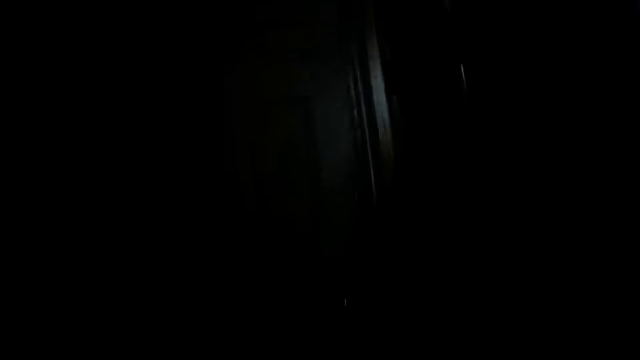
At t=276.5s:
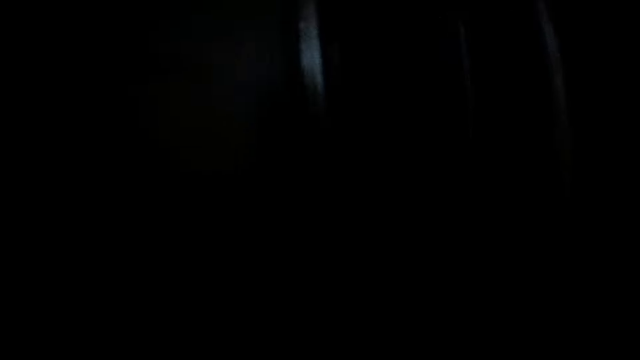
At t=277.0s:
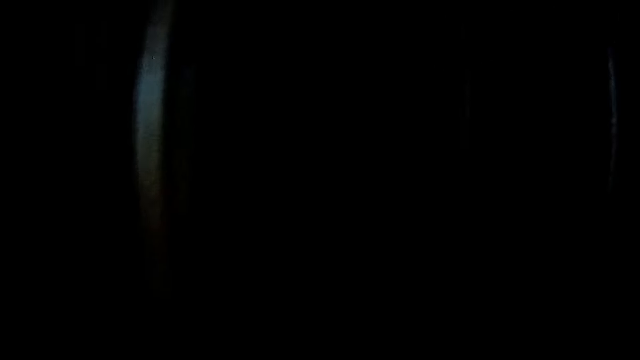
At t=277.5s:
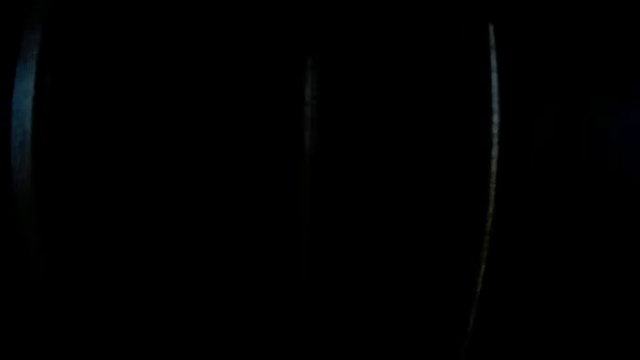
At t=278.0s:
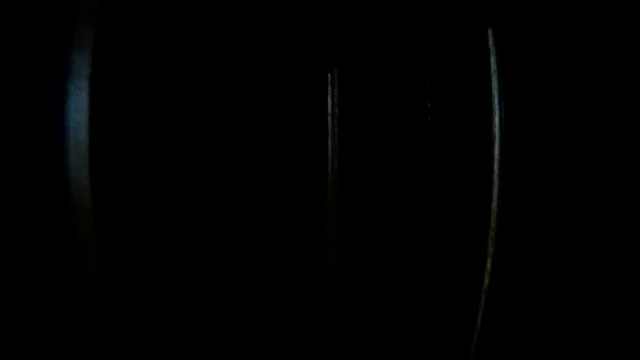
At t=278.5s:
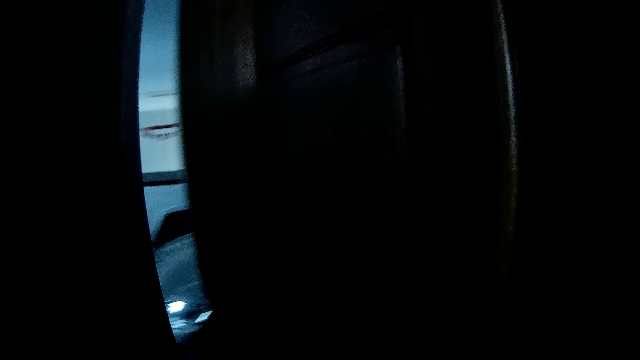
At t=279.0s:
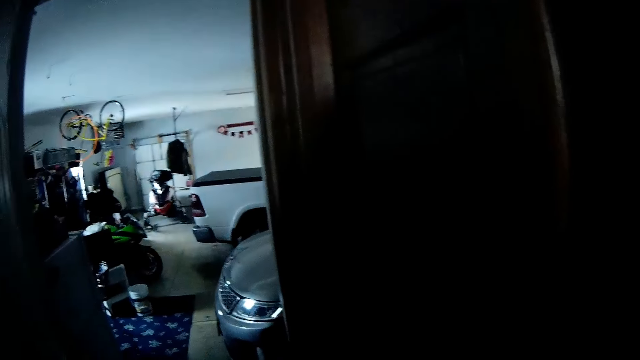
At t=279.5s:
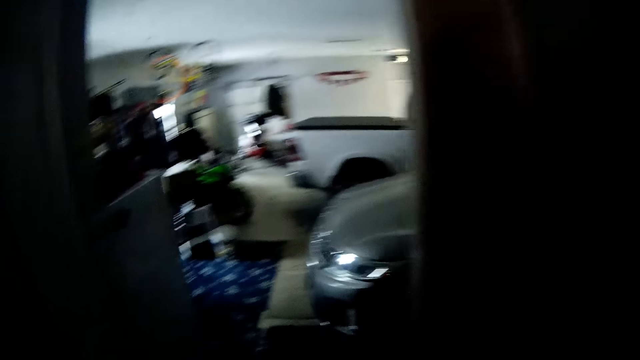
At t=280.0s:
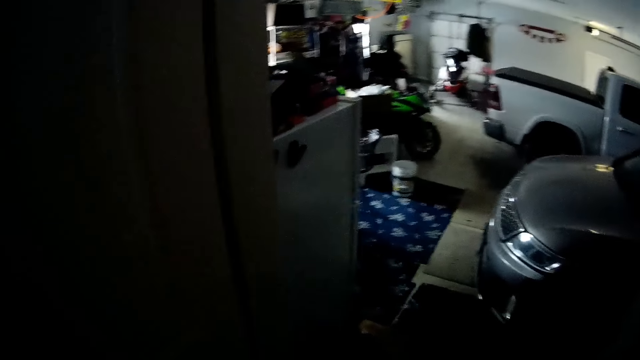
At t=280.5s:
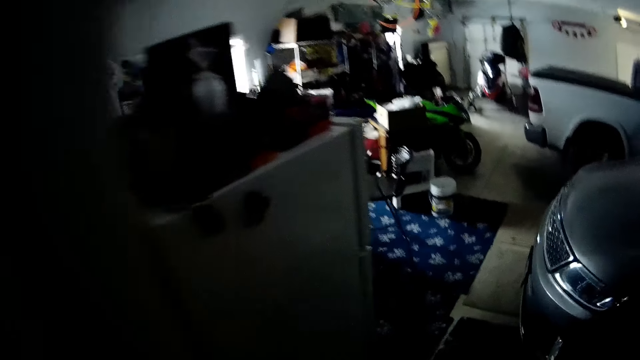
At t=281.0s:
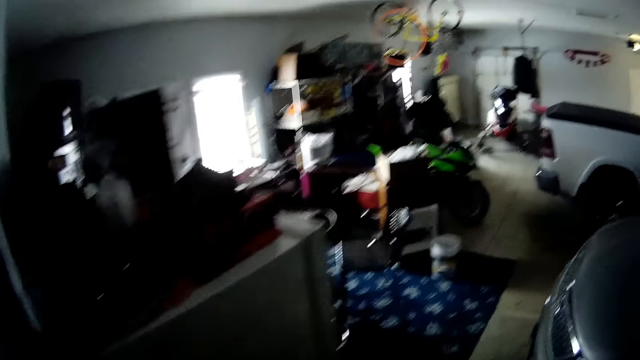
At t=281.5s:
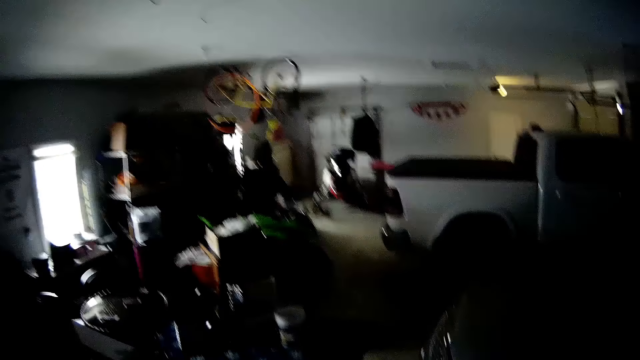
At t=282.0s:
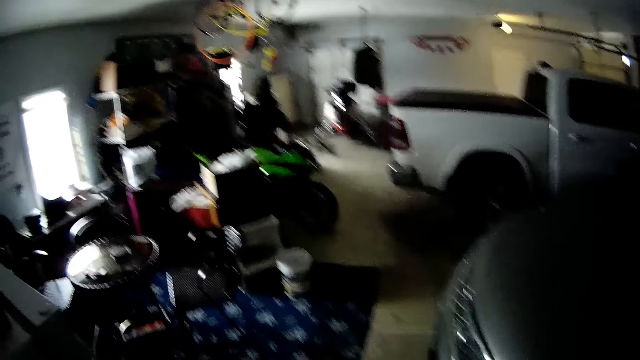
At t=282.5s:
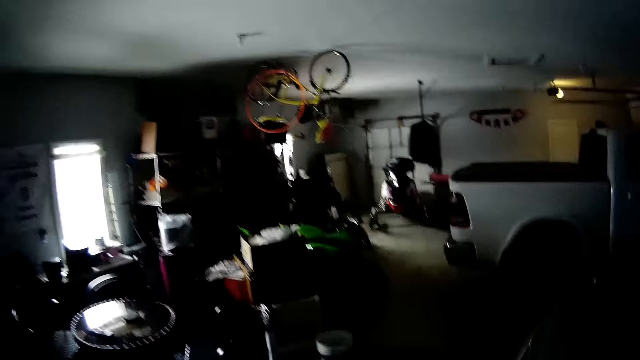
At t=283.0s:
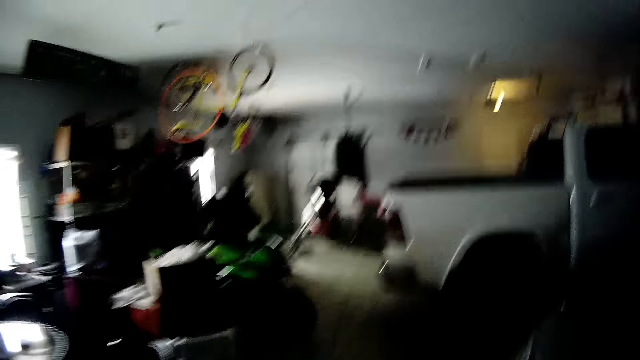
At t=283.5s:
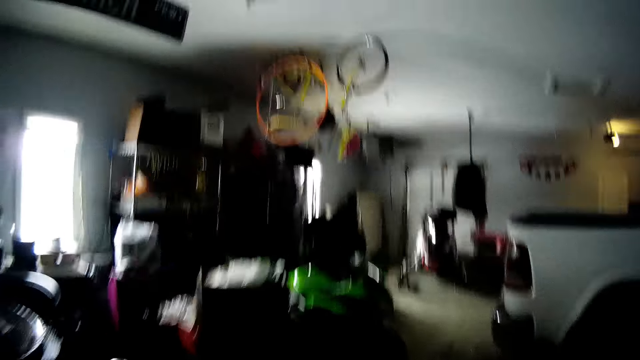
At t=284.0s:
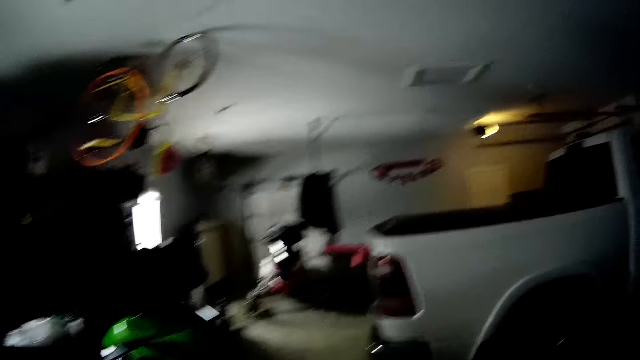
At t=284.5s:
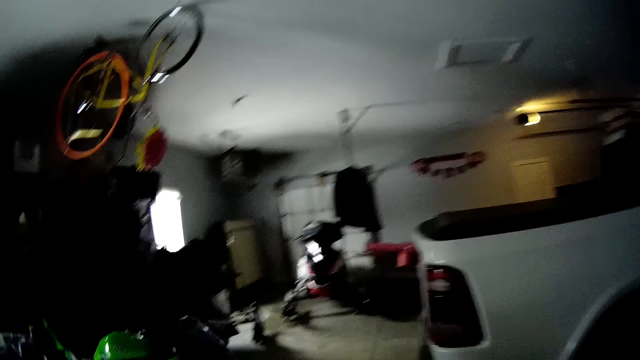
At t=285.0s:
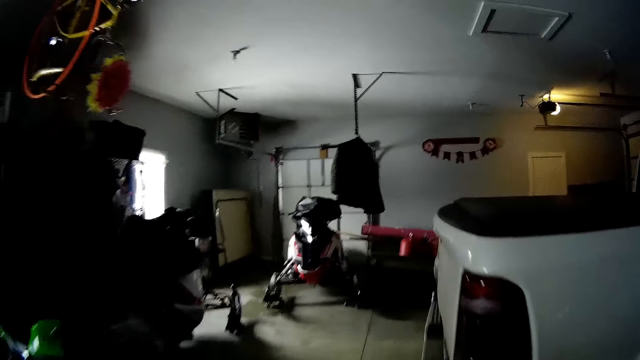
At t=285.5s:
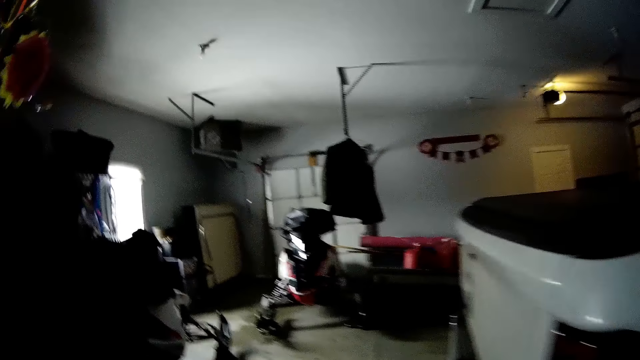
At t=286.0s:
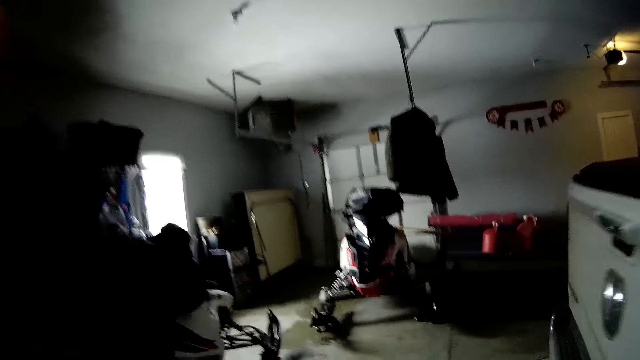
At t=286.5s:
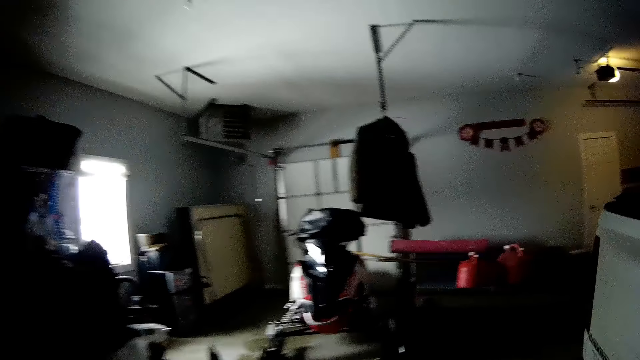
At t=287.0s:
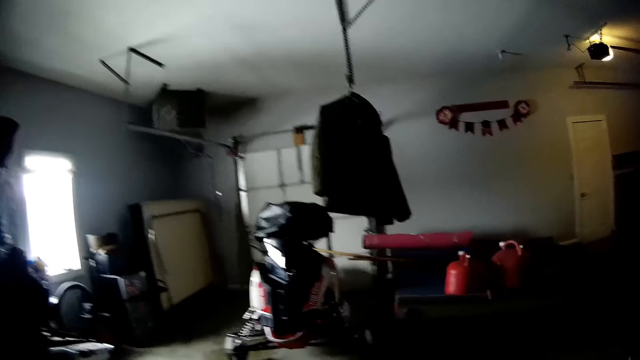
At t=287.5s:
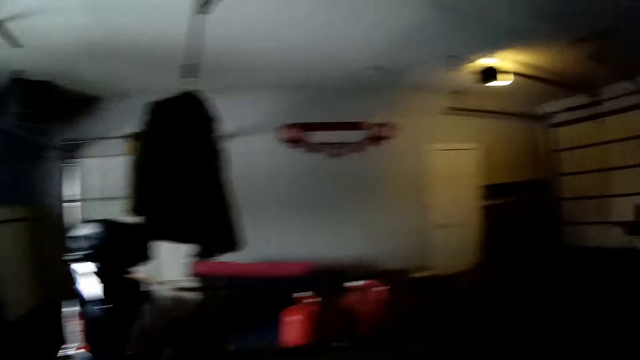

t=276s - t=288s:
The camera wearer opens the garage door. They walk into the garage. They walk around.

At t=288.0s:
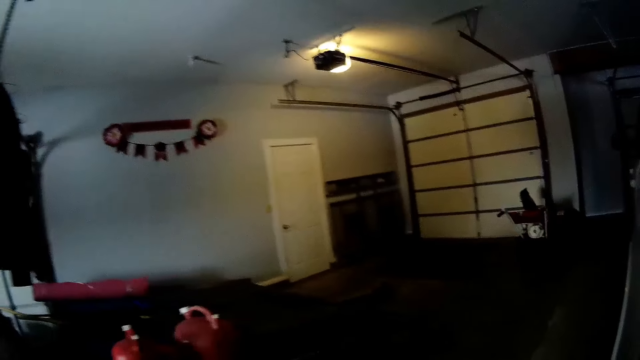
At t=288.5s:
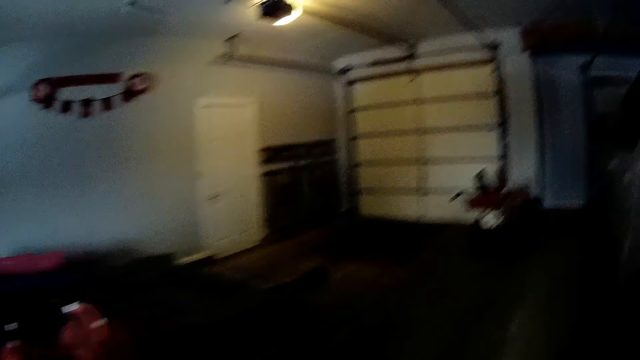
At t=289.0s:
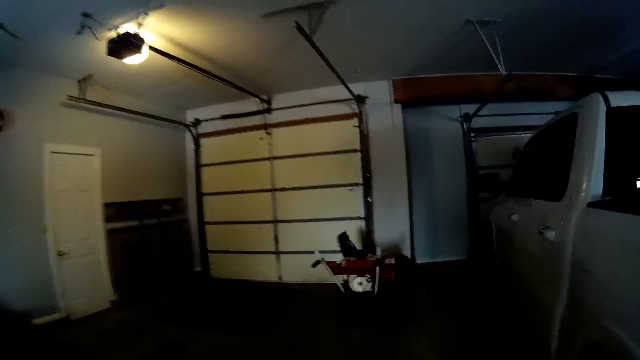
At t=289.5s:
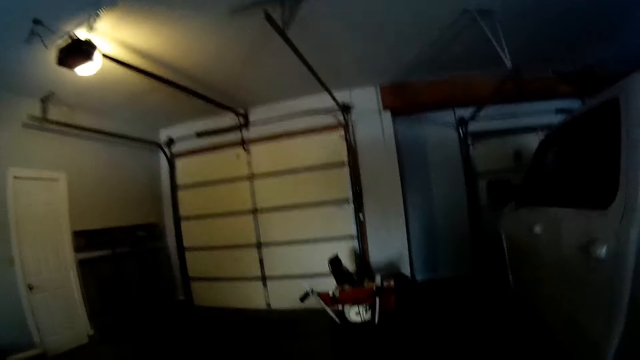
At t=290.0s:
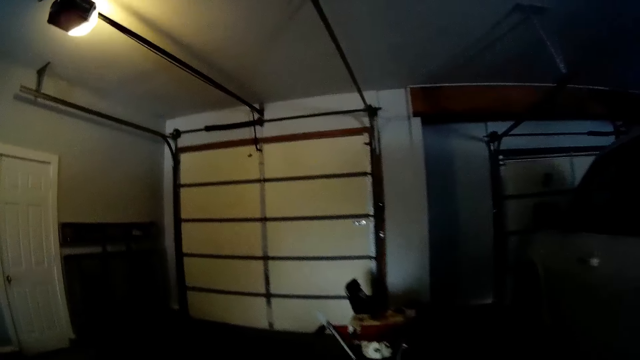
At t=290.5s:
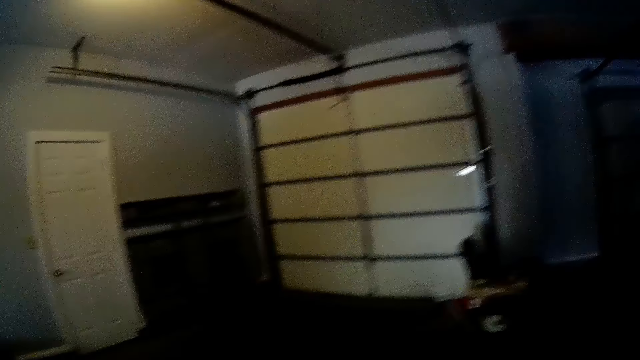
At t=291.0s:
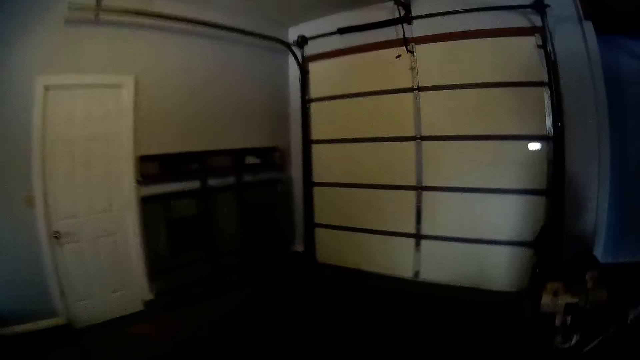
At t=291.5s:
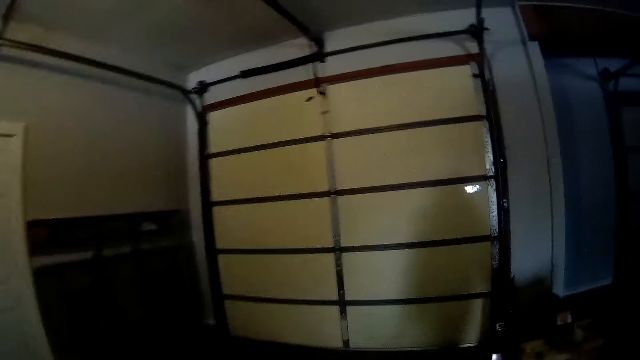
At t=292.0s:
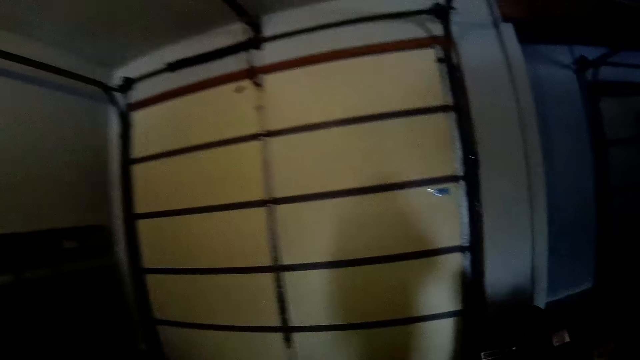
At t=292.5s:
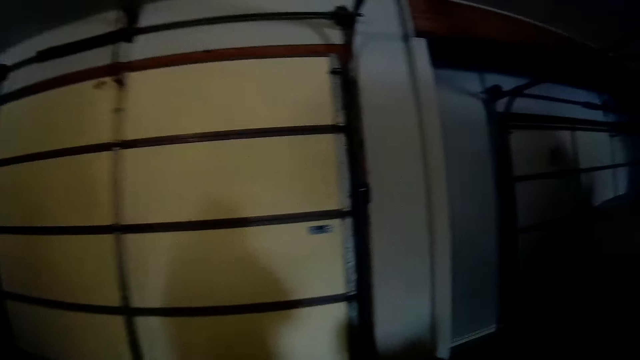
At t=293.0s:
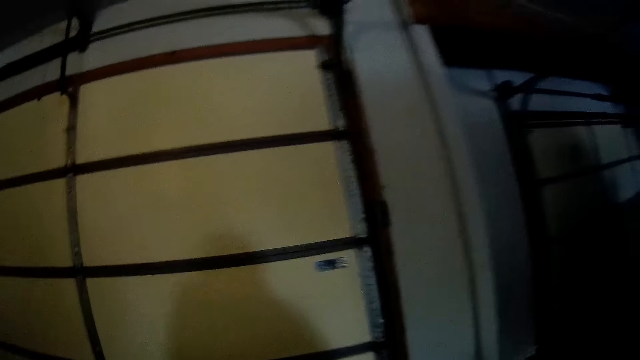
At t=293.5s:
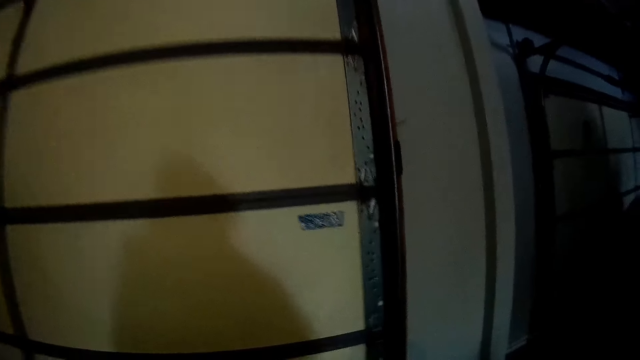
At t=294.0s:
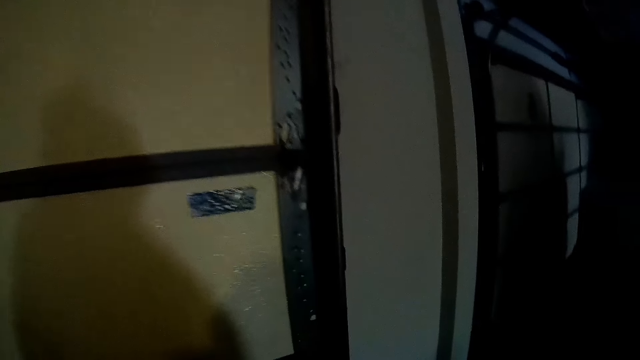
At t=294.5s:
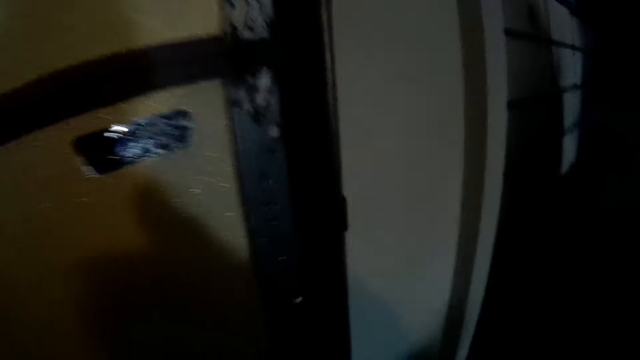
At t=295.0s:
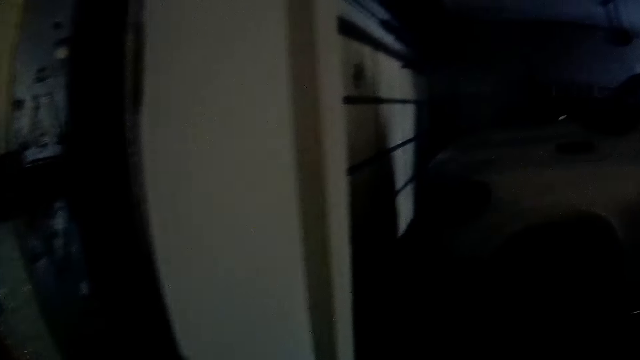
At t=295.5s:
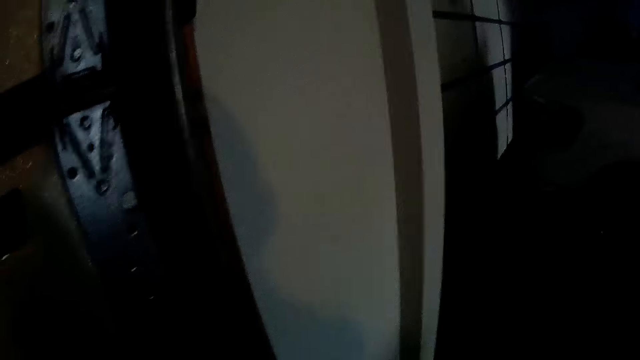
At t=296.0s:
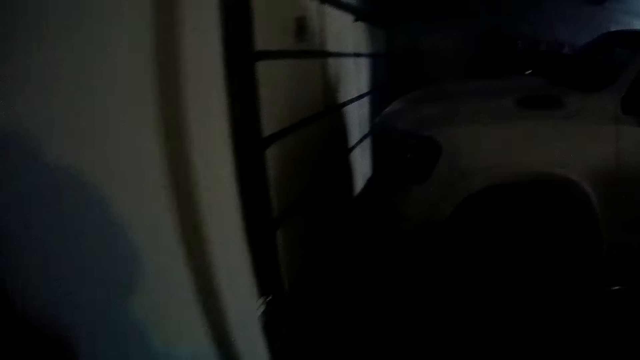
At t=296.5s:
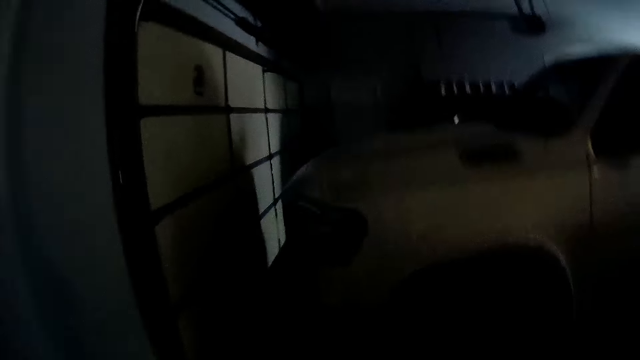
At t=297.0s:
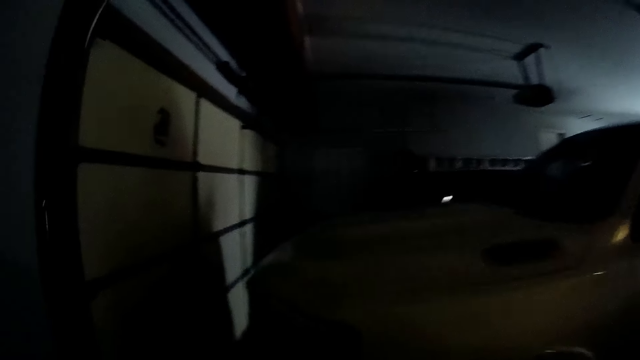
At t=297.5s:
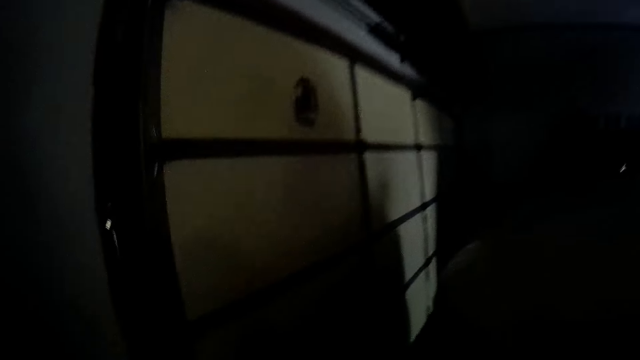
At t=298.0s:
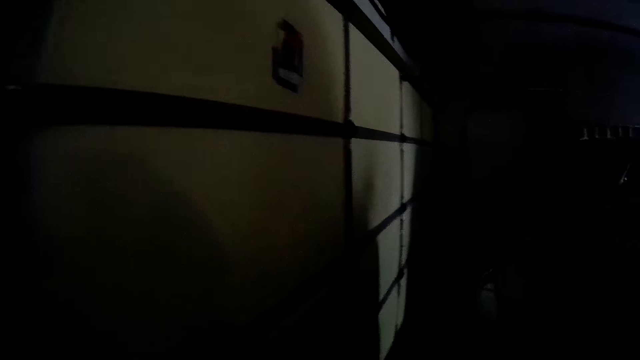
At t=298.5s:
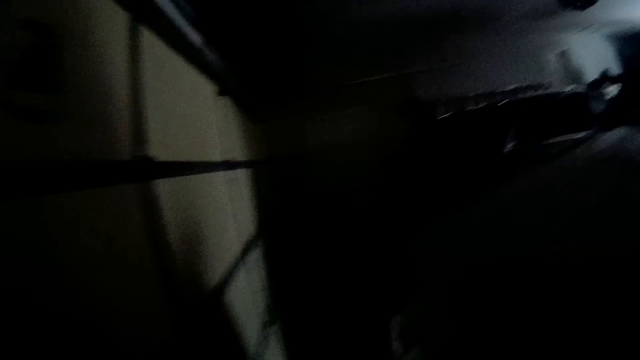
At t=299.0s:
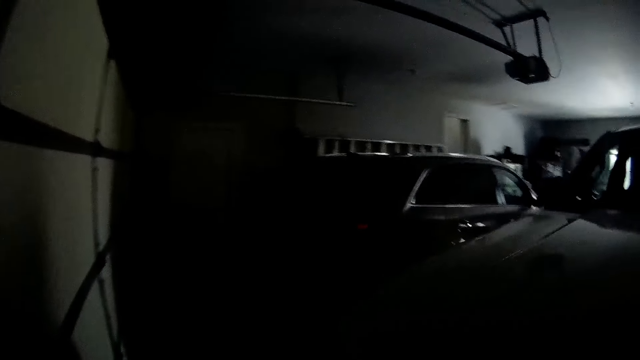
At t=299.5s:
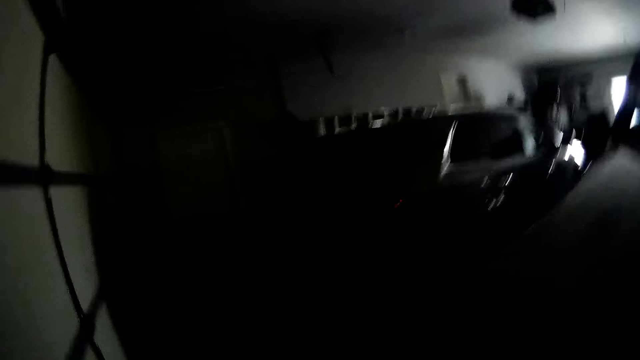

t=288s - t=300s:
The camera wearer walks towards a white door in the garage.
